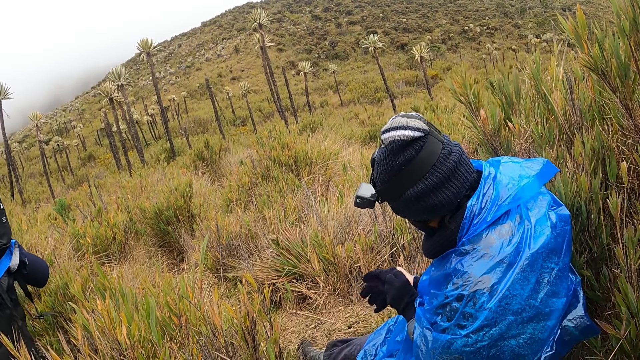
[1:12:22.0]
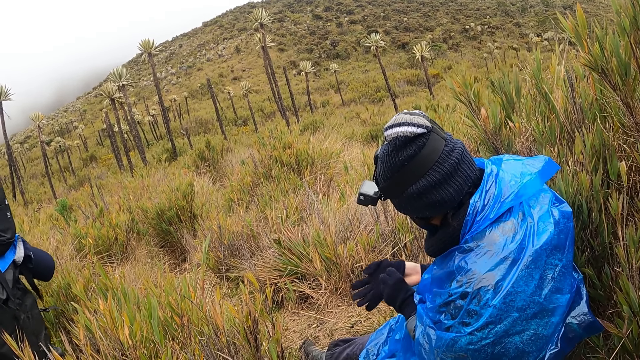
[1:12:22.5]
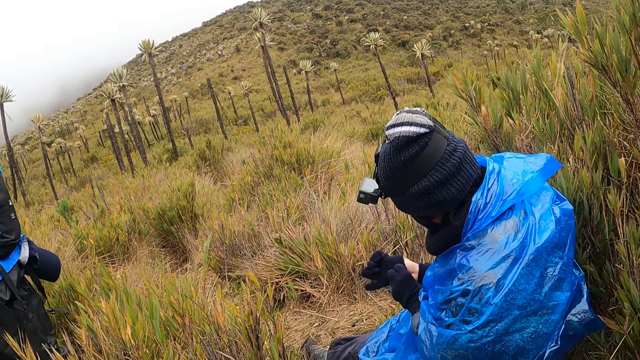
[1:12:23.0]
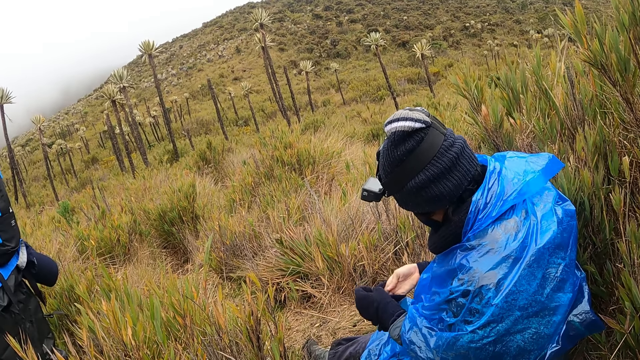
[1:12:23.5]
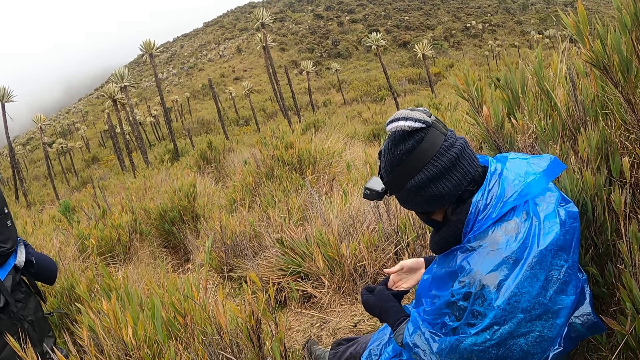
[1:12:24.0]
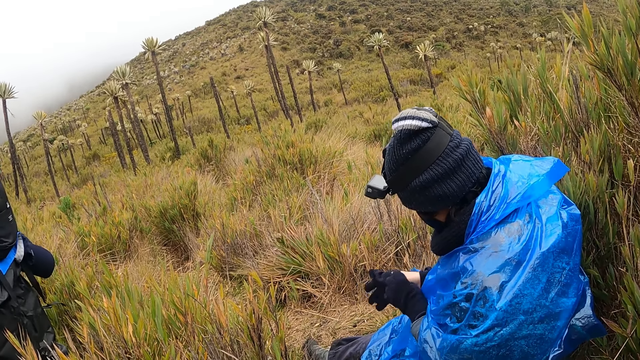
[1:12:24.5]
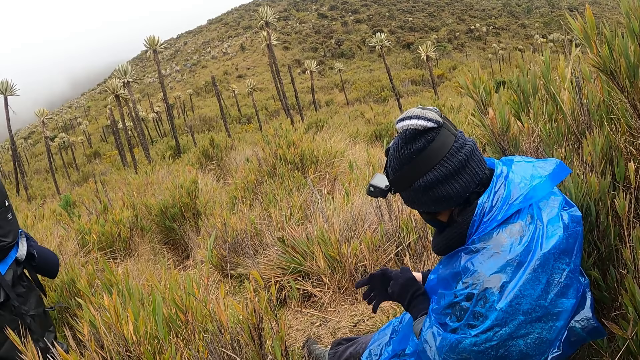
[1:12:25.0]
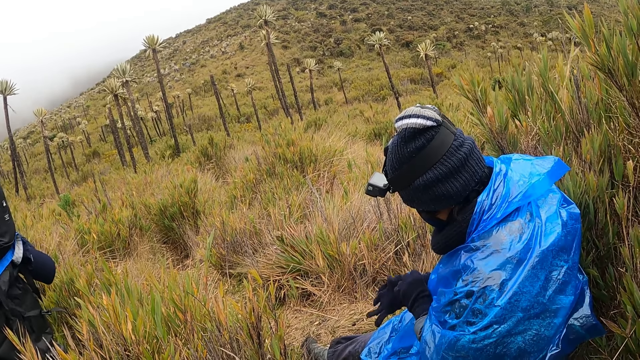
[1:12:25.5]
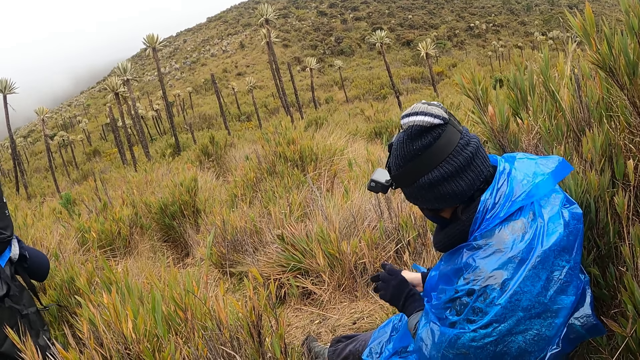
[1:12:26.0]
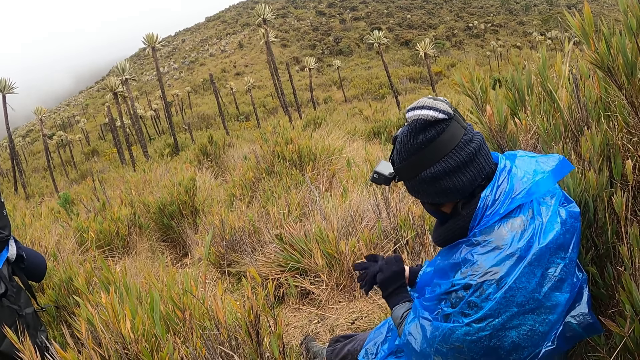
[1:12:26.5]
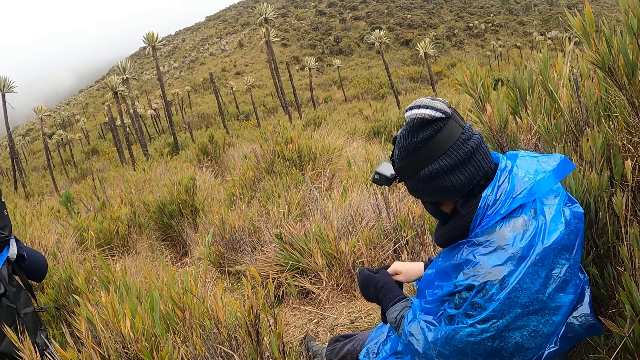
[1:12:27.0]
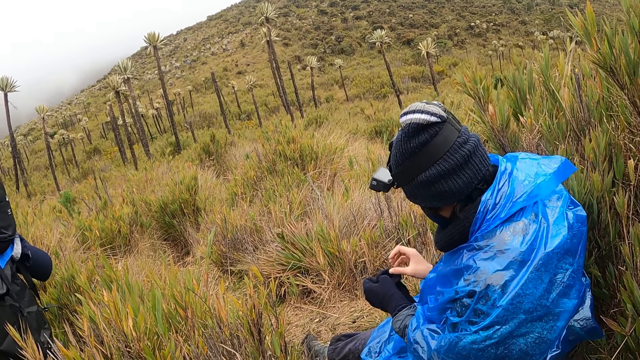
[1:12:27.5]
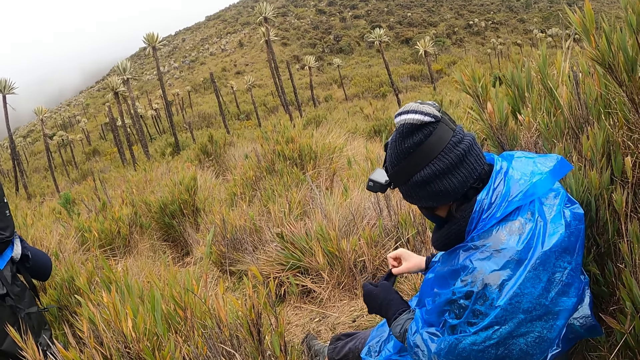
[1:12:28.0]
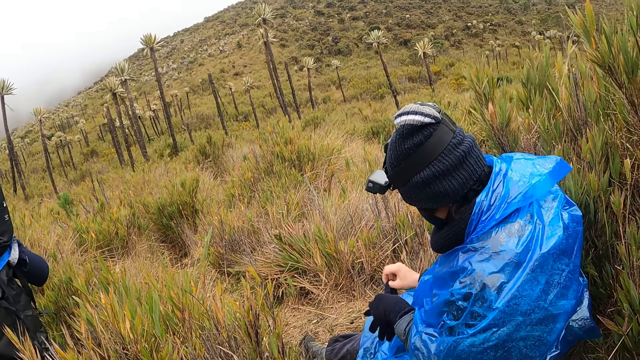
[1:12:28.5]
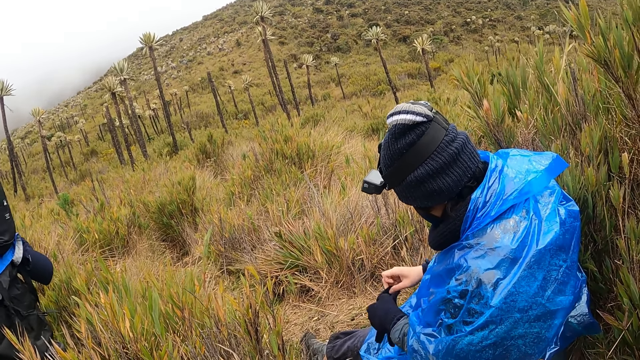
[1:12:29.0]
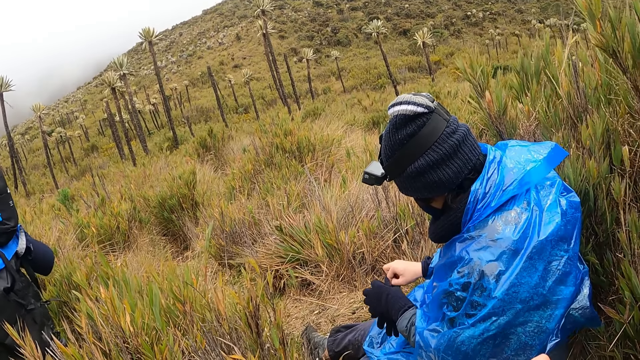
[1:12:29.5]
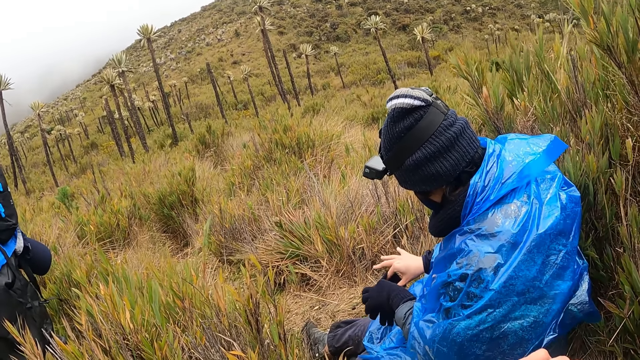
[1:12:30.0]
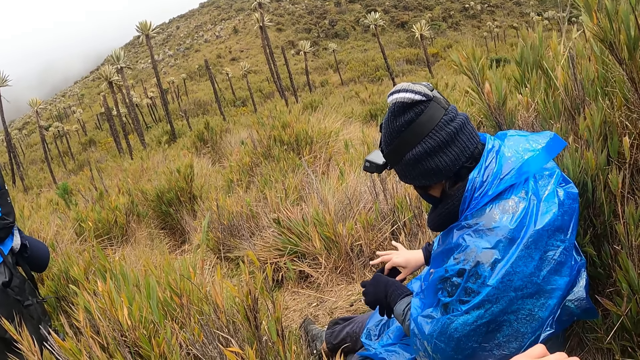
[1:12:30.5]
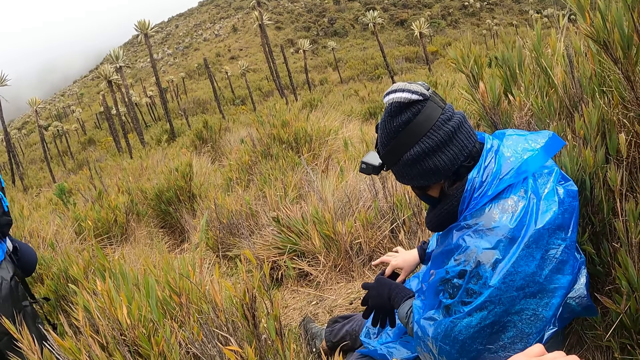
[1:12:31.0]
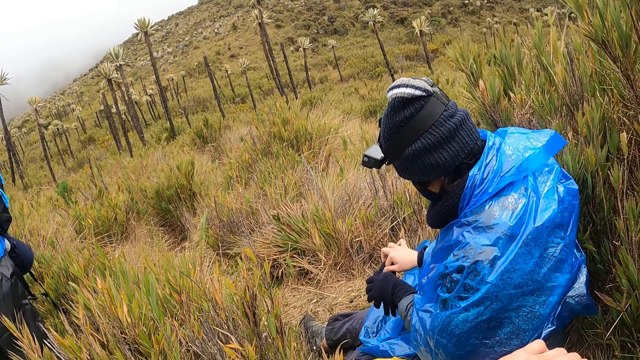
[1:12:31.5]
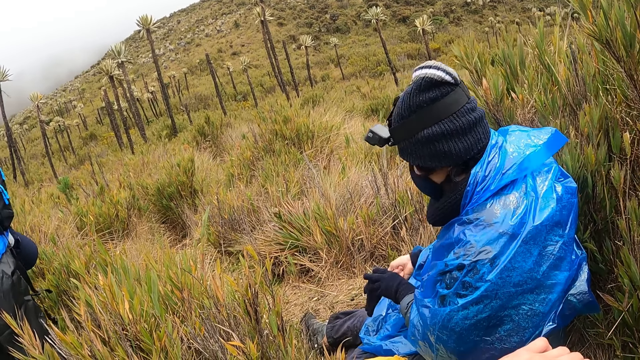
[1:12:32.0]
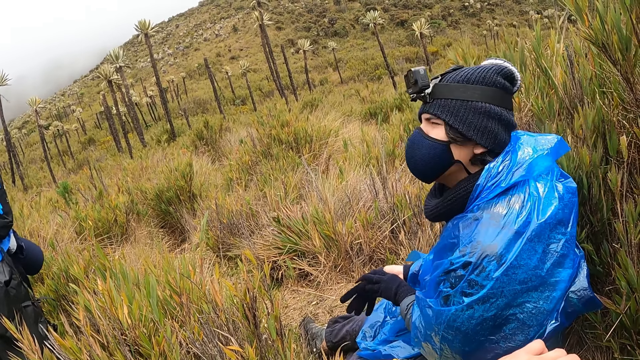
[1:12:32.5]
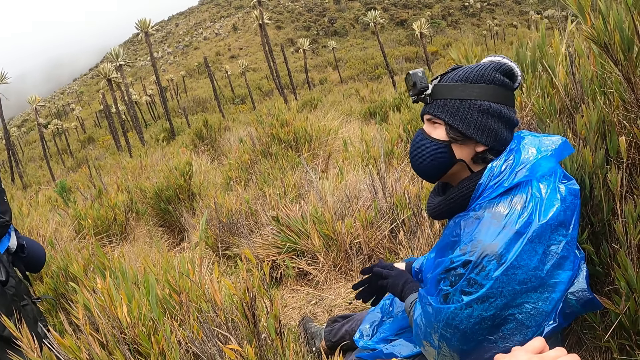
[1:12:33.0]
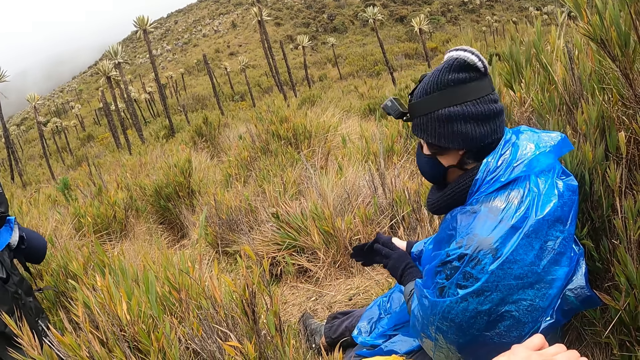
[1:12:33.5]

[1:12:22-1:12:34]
The man puts his right hand in the glove in his left hand.

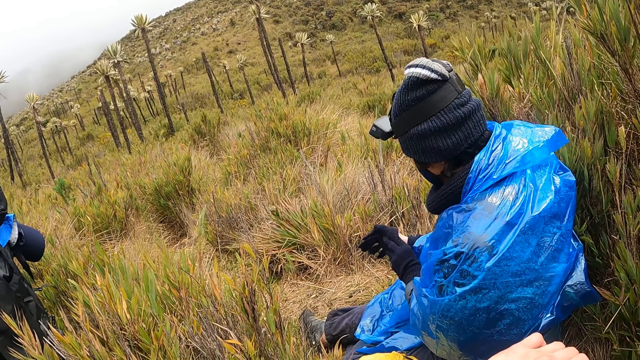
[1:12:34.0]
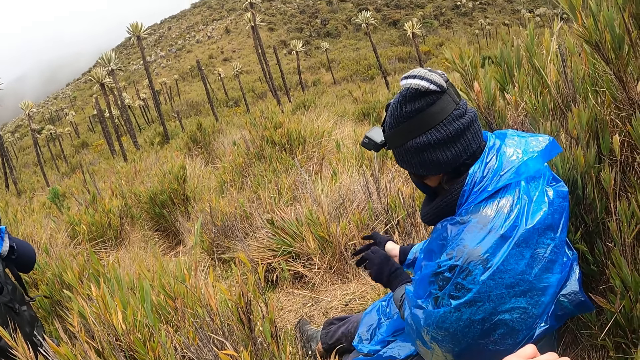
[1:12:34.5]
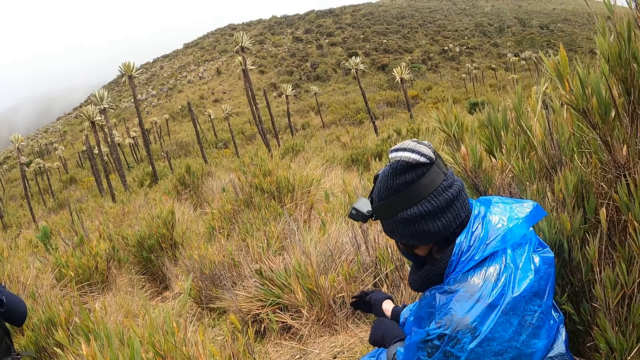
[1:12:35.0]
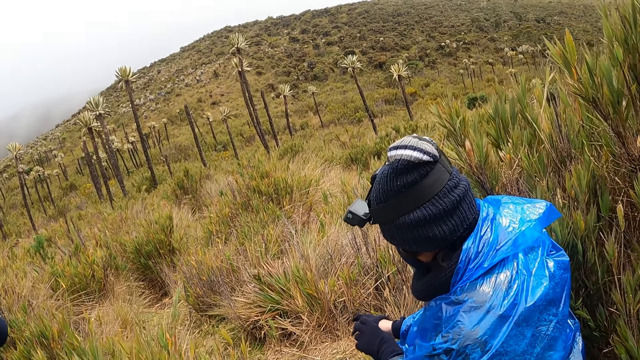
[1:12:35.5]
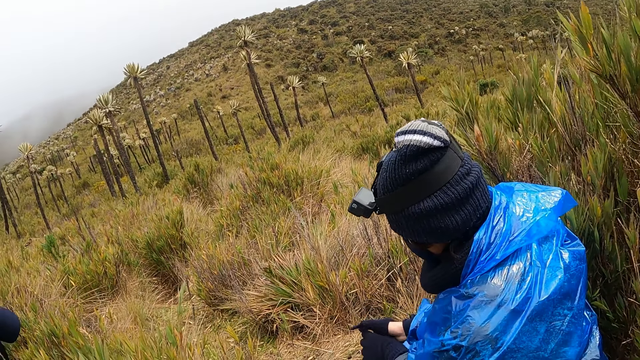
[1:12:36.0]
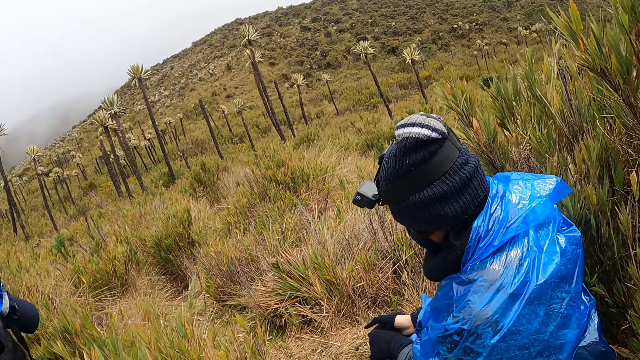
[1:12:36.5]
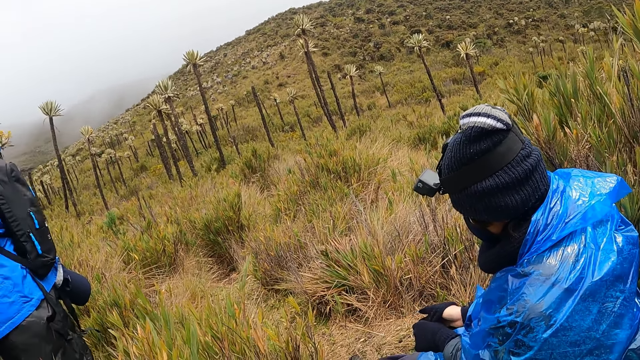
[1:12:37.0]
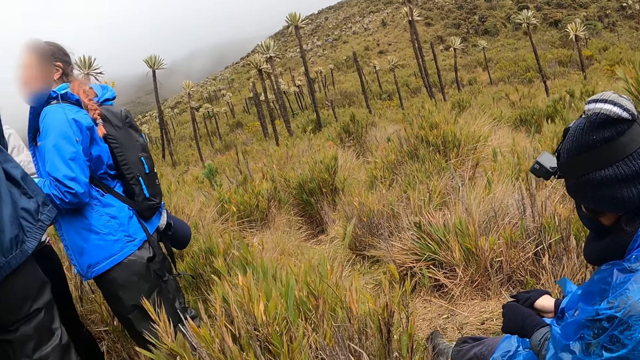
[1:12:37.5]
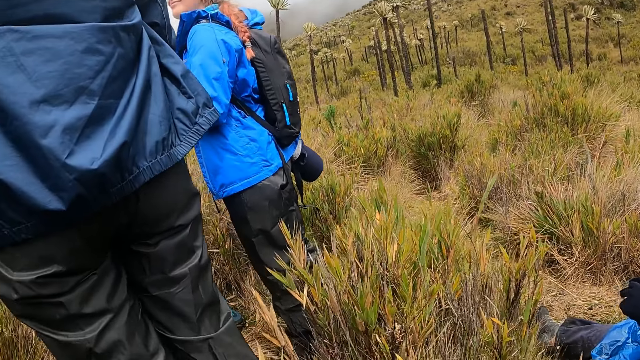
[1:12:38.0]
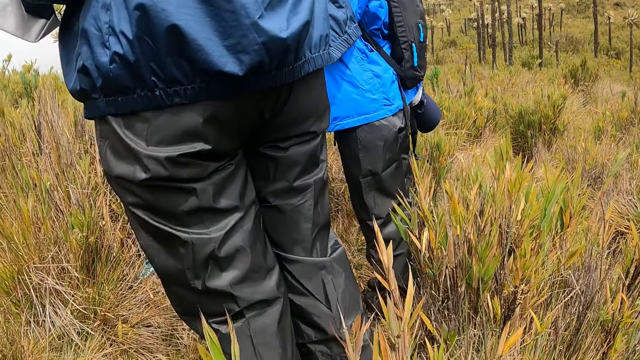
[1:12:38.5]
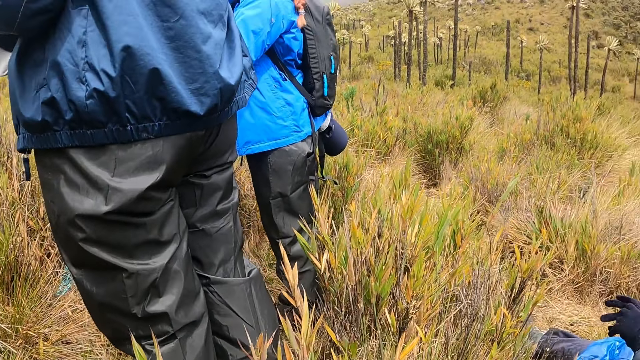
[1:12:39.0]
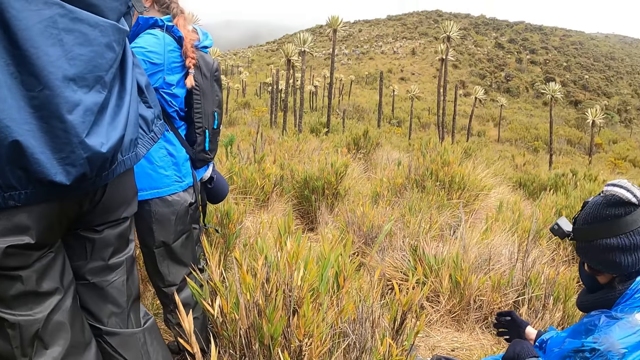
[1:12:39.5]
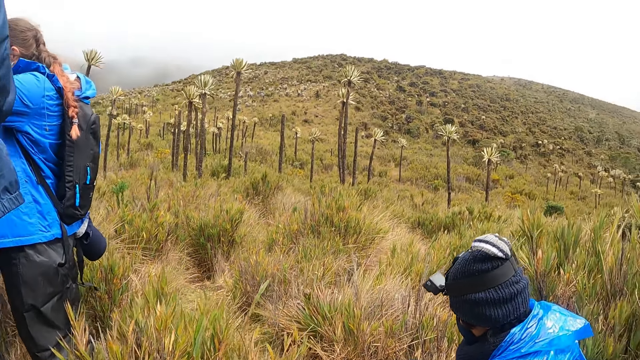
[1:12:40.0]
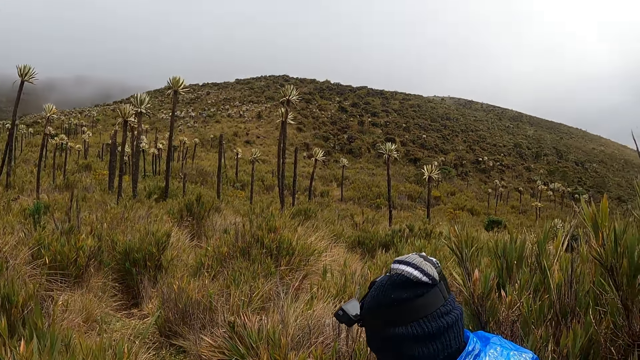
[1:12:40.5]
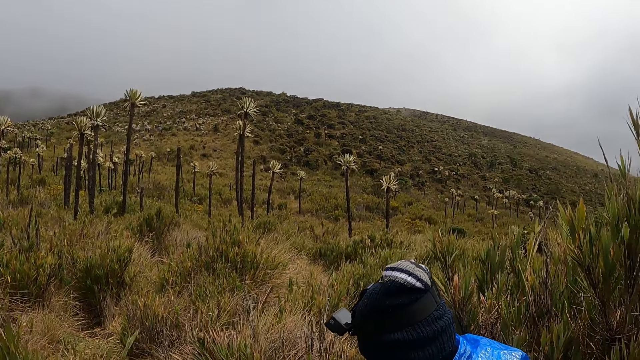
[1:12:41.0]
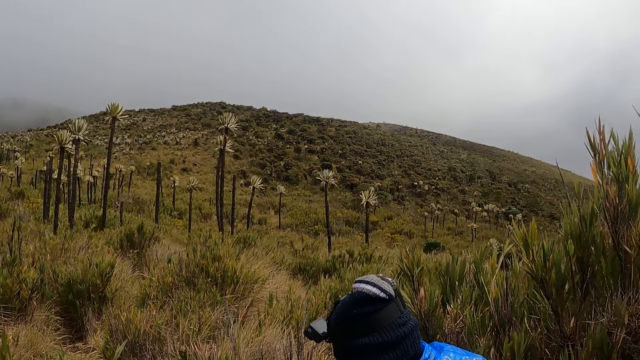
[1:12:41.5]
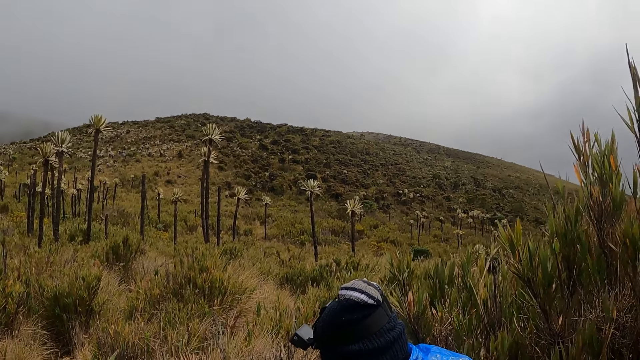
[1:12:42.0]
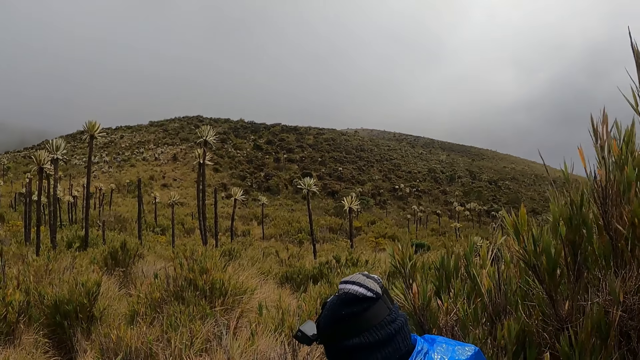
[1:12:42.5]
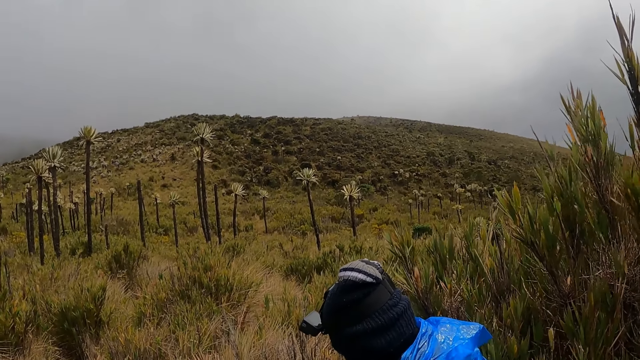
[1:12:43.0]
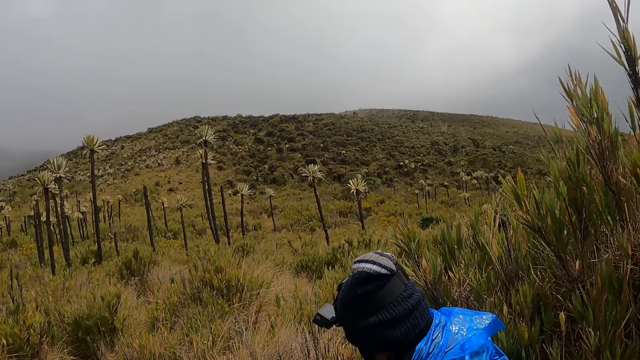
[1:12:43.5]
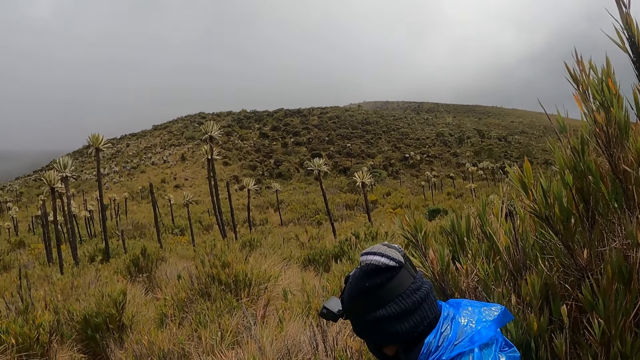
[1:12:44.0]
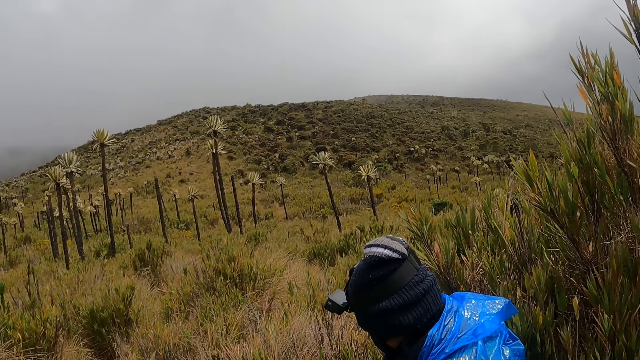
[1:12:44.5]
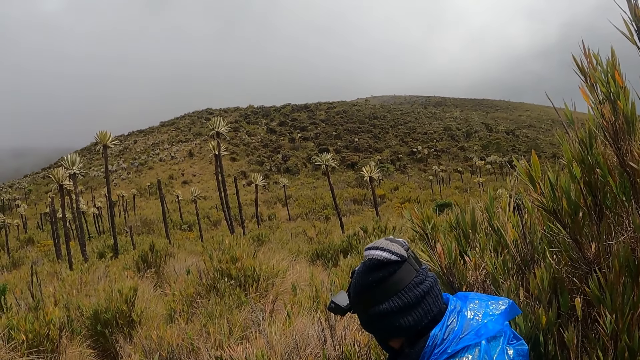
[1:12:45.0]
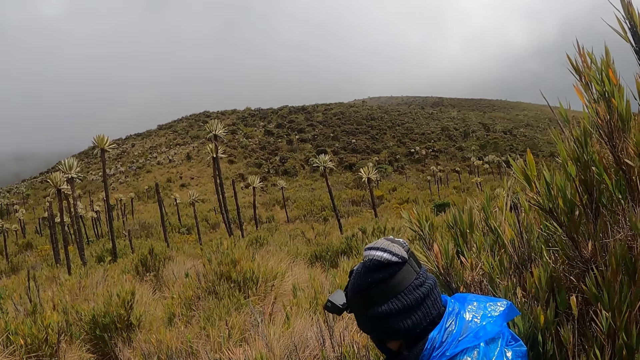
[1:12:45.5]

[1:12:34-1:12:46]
The man pulls the glove over his right hand with his left hand. The camera wearer looks around.
